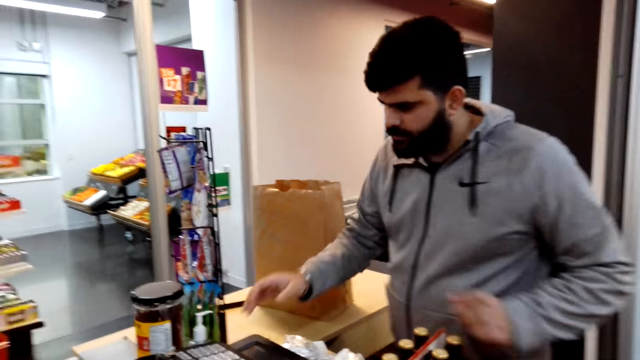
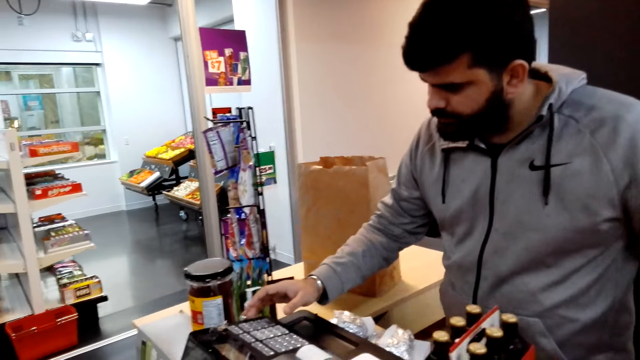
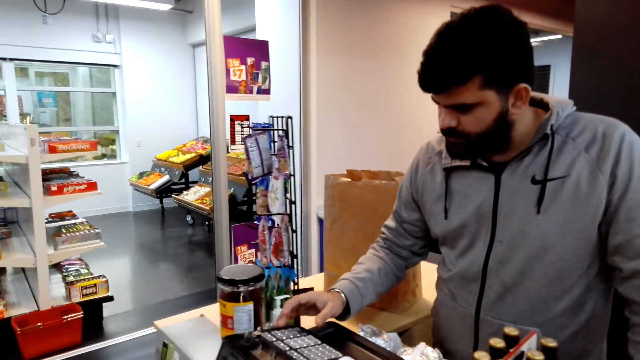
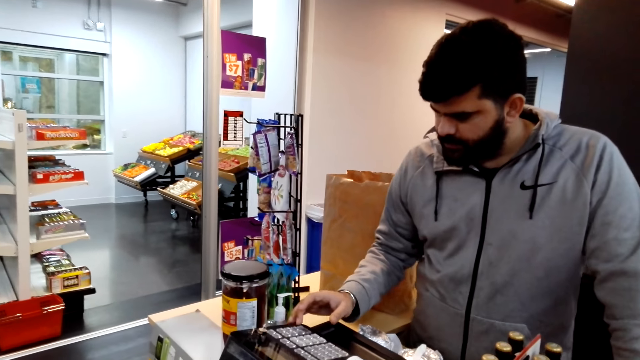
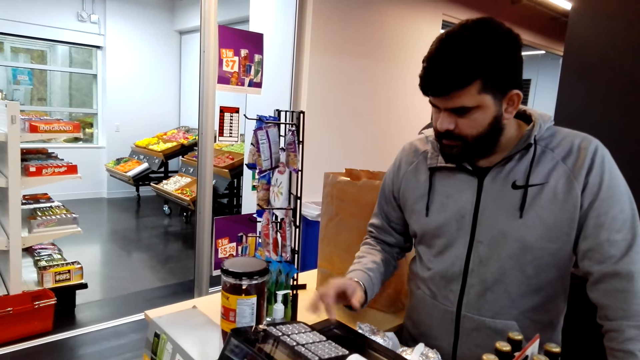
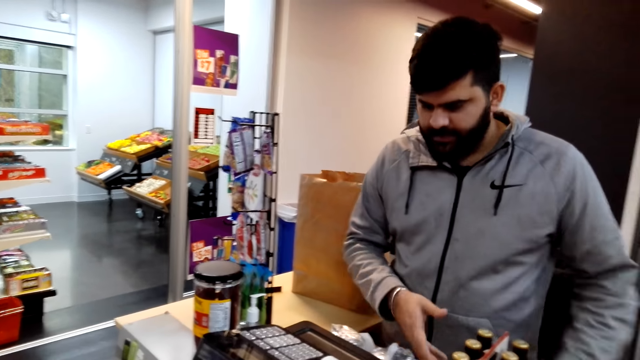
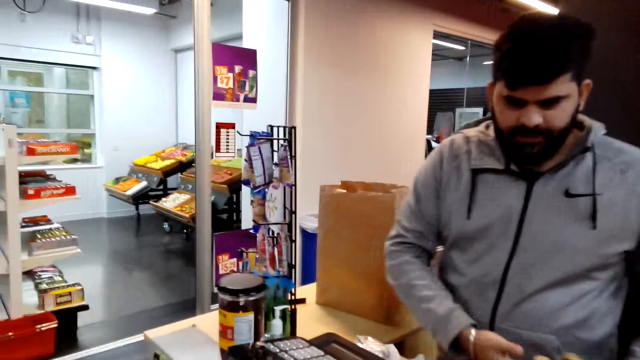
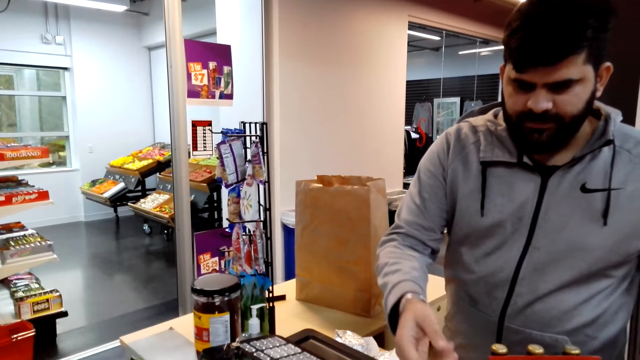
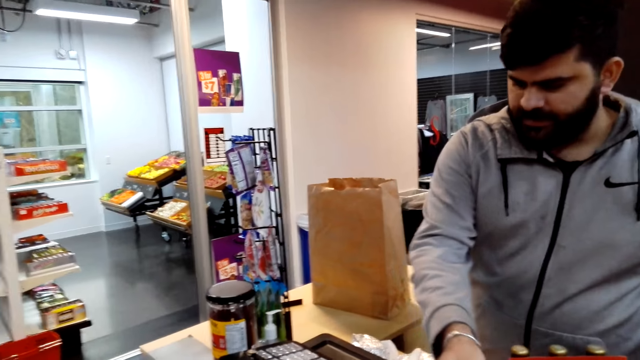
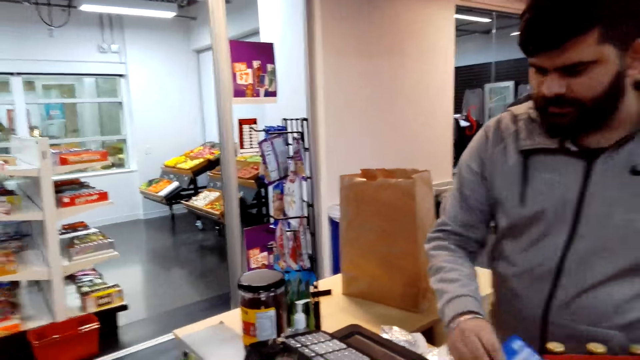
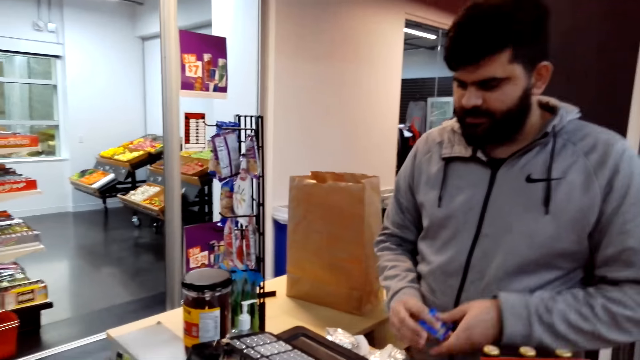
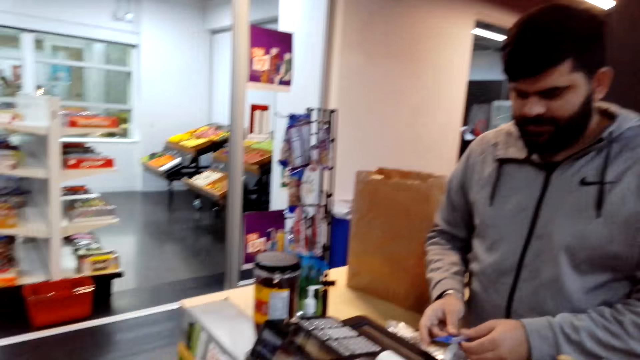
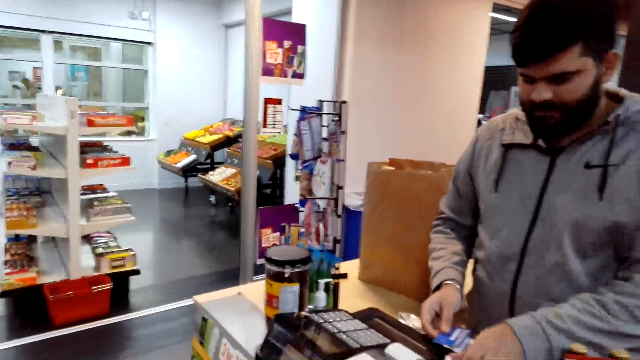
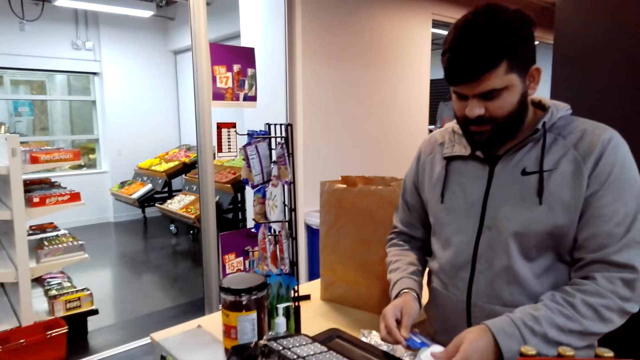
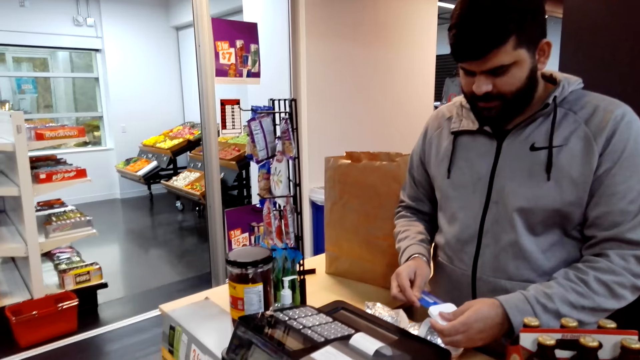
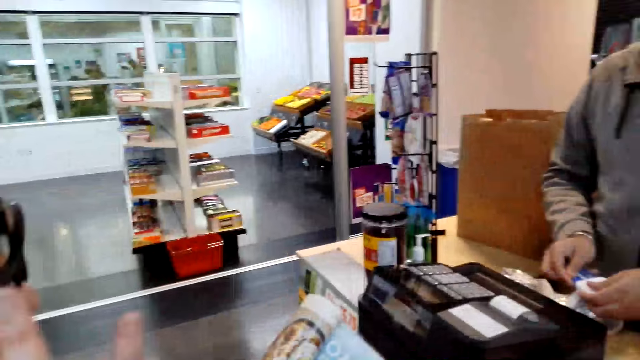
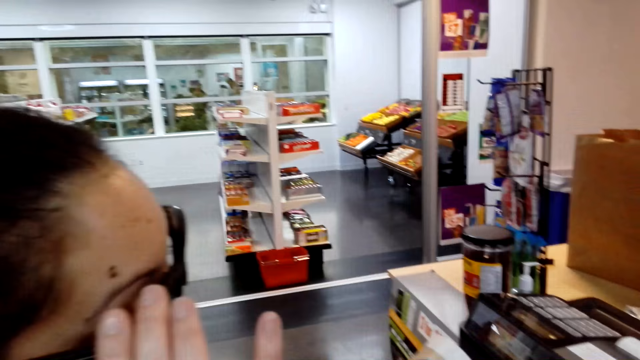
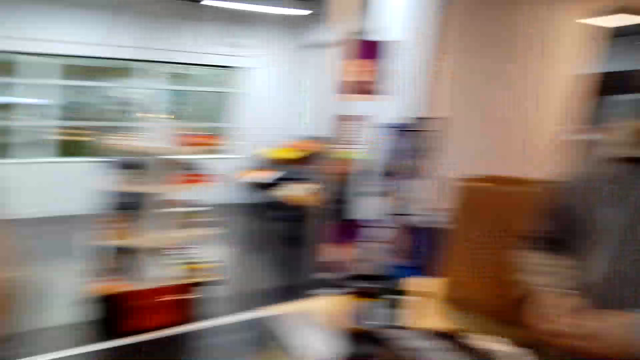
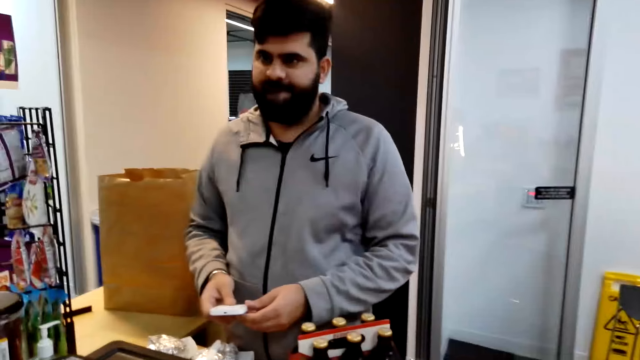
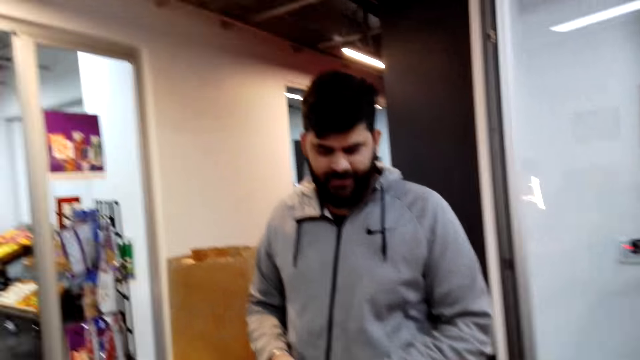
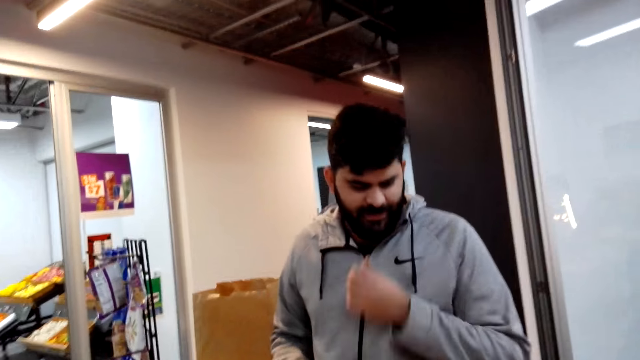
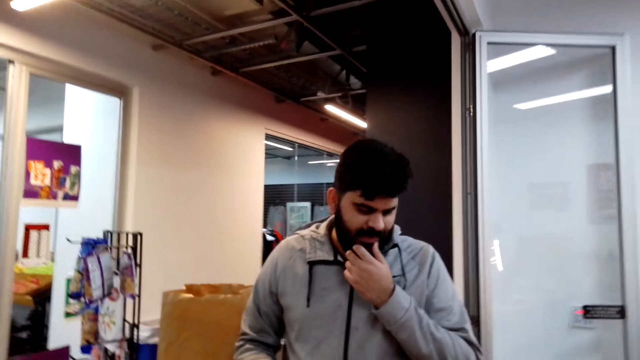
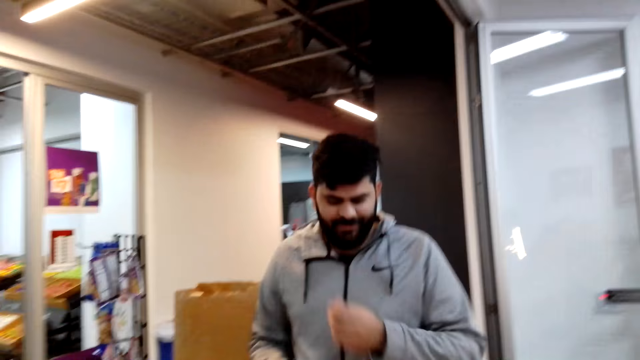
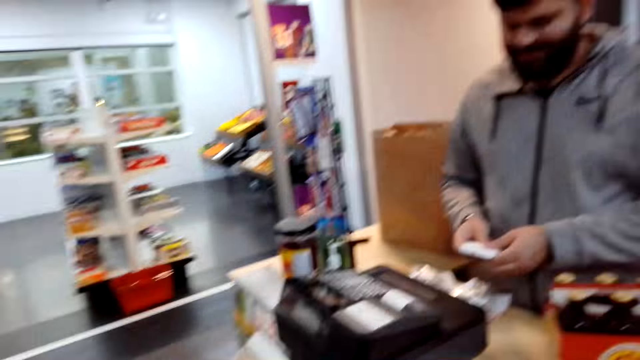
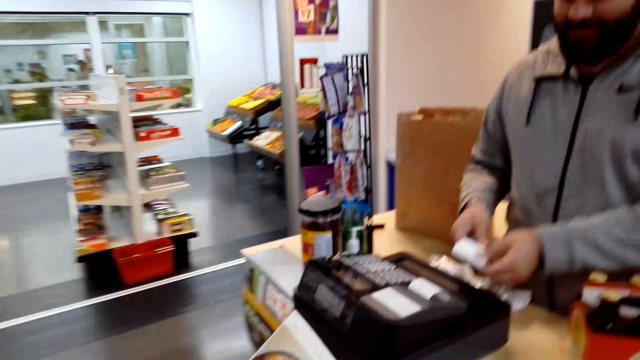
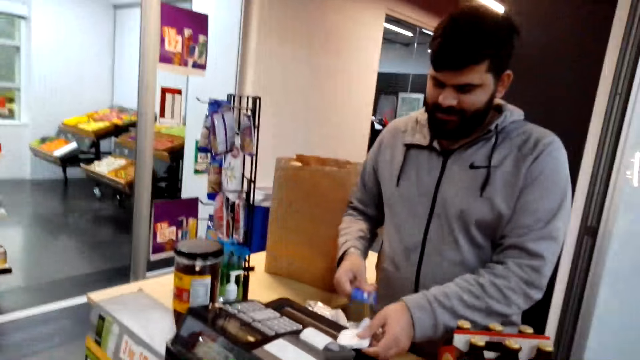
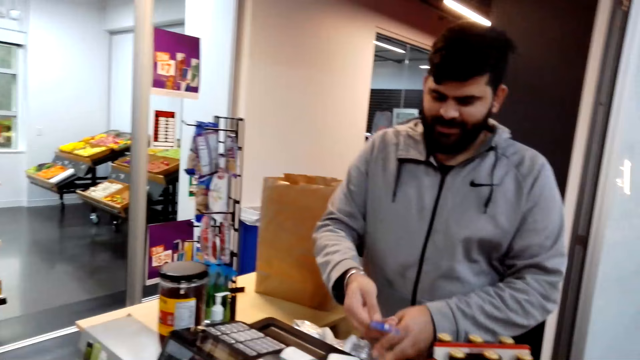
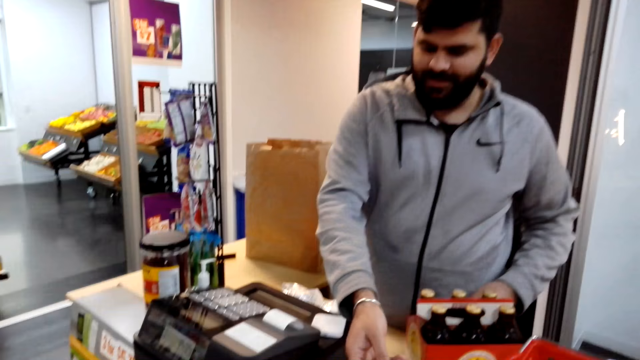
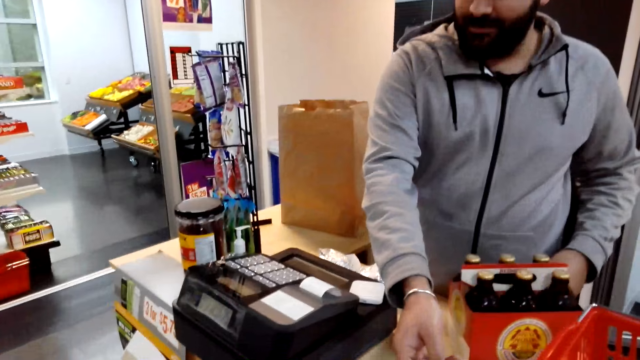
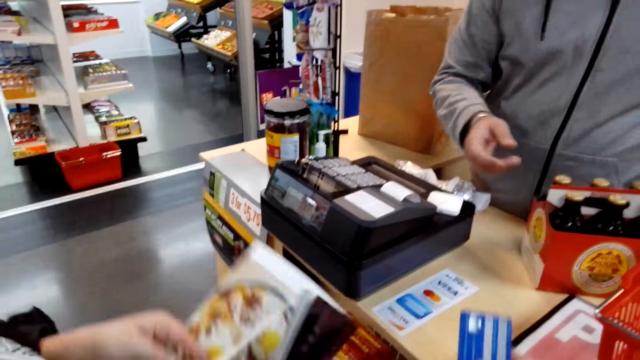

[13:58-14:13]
A man presses the counter machine. The man talks with the camera wearer. The camera wearer gives a visa card to the man. They insert the visa into the credit card machine. They talk with the man. They talk.

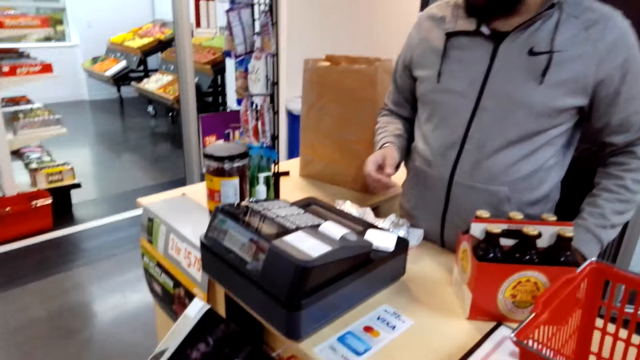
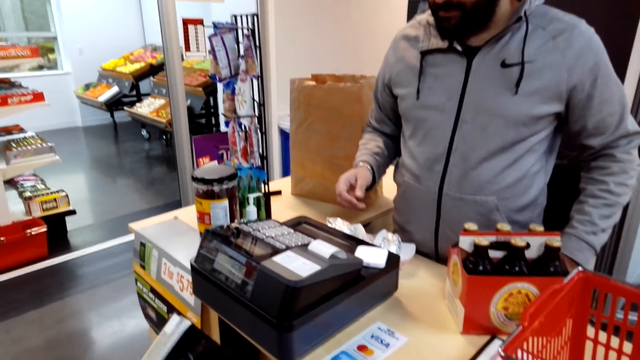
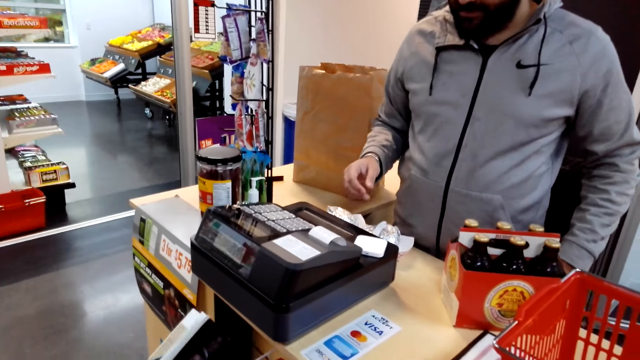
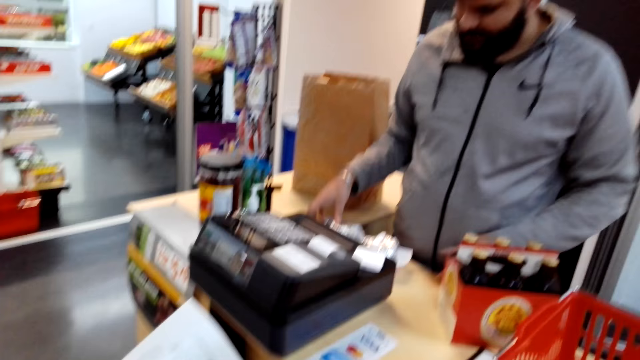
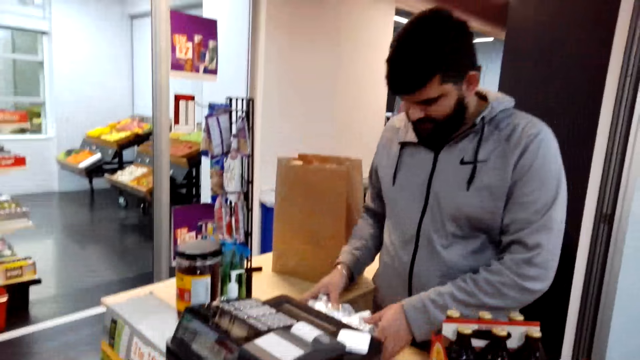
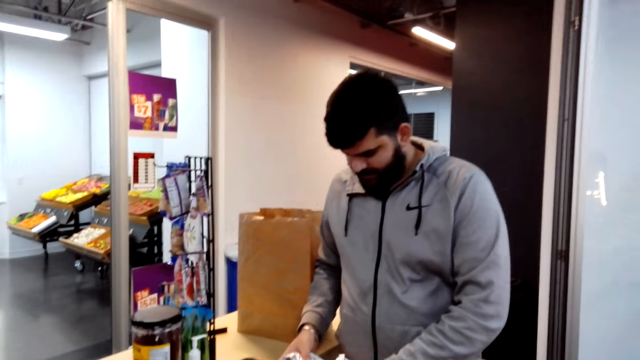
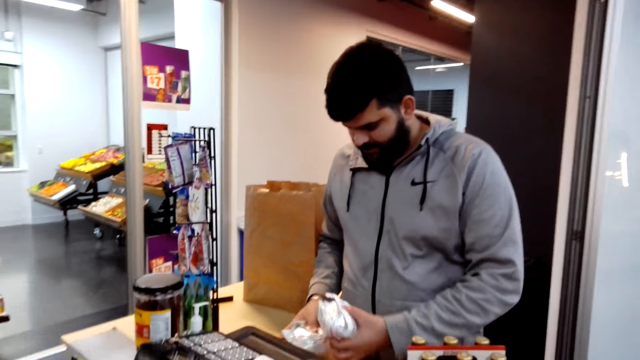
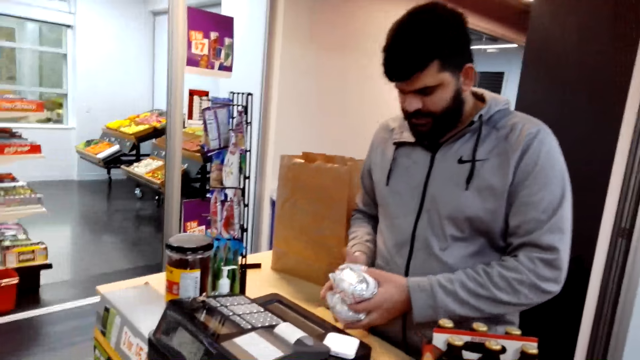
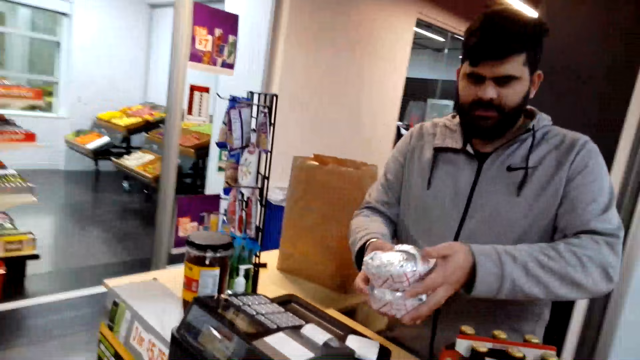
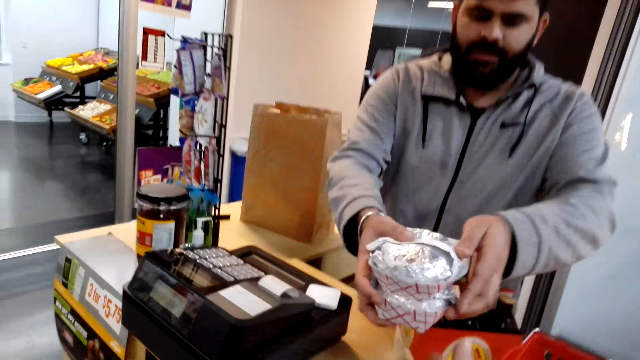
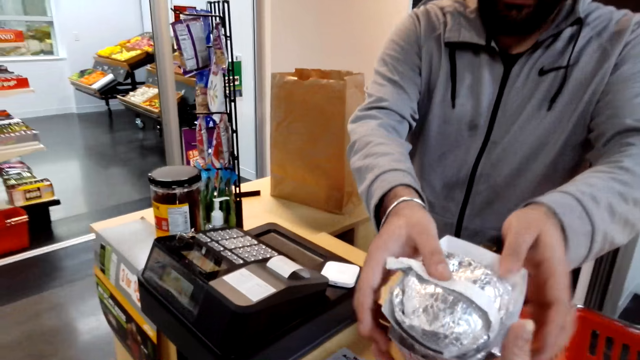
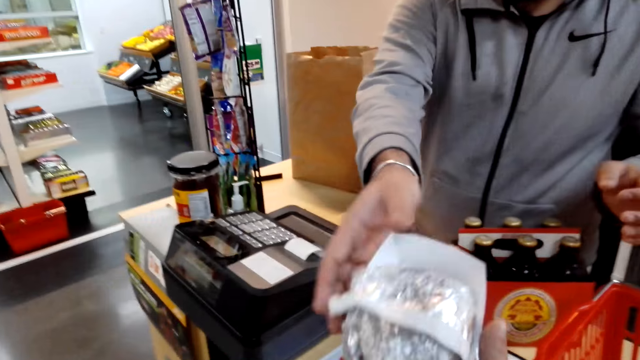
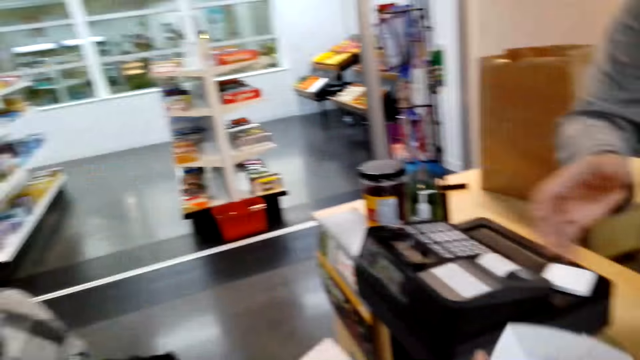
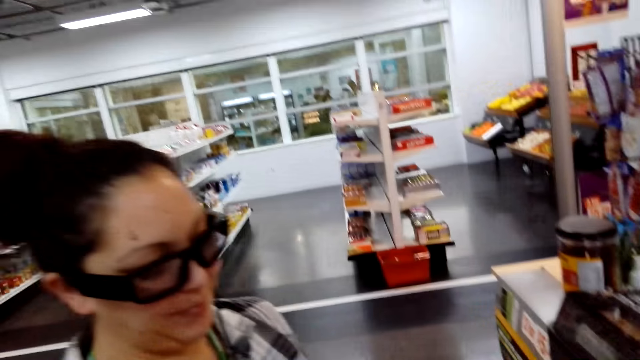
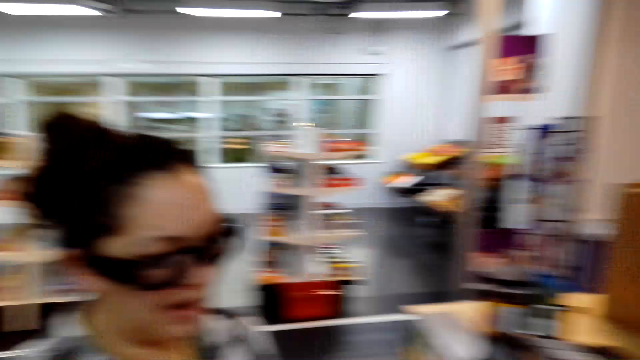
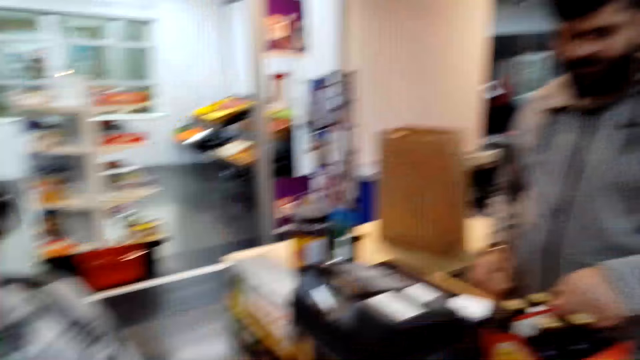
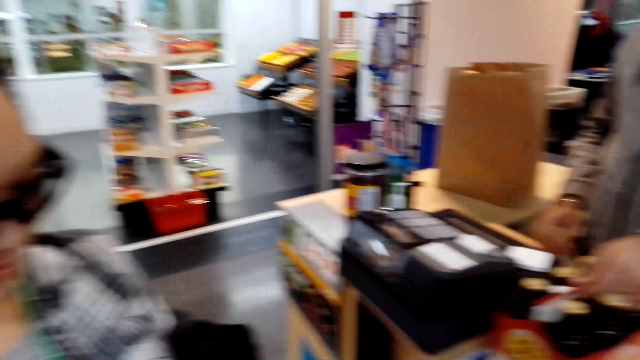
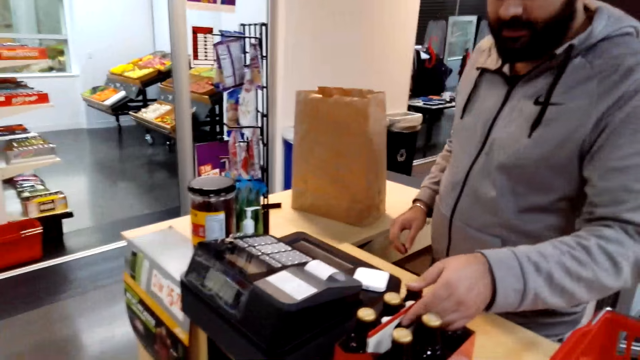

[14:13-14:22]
A man picks burgers, gives the burgers to the camera wearer, and talks. The camera wearer talks with a woman.
